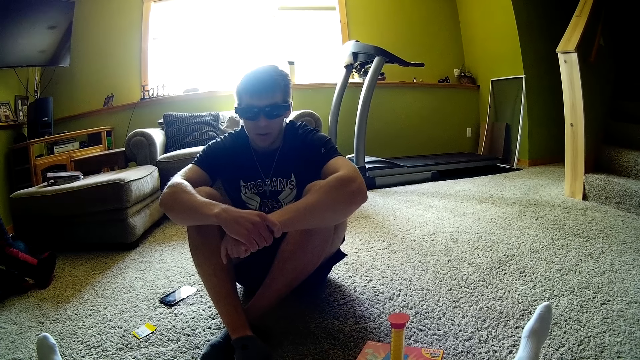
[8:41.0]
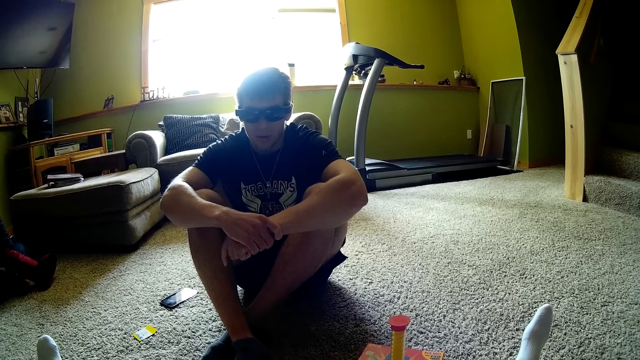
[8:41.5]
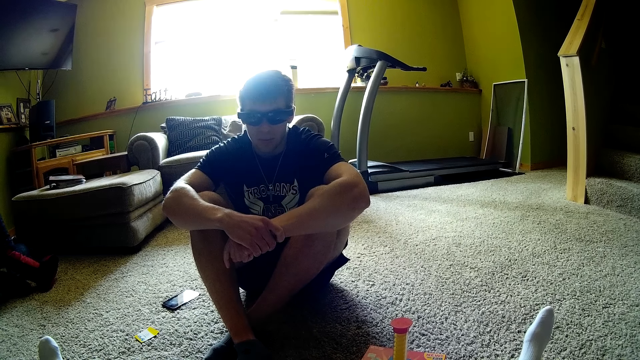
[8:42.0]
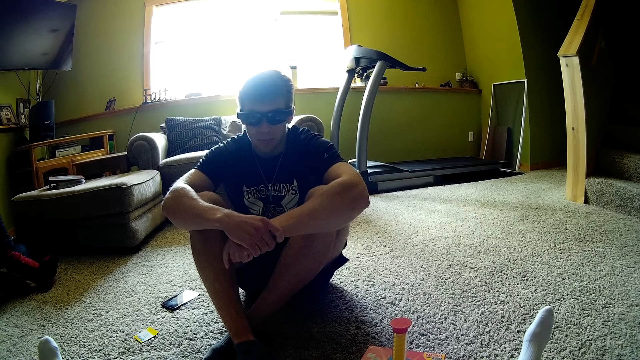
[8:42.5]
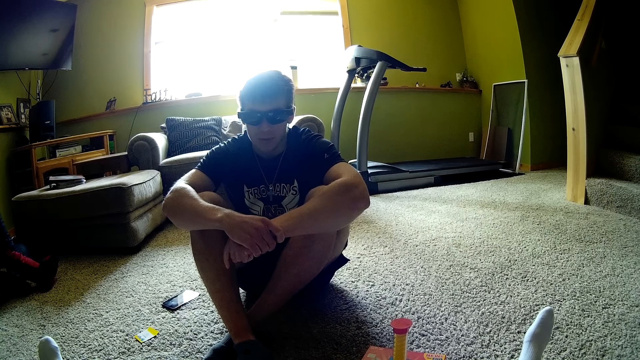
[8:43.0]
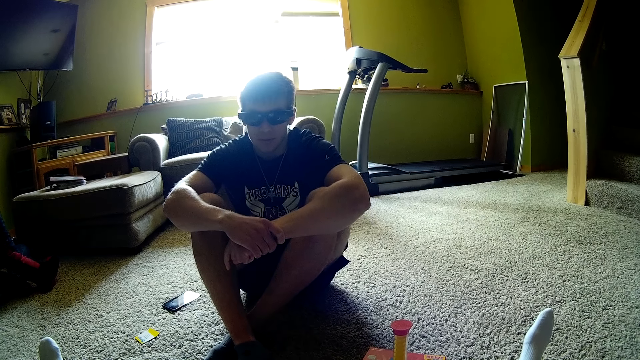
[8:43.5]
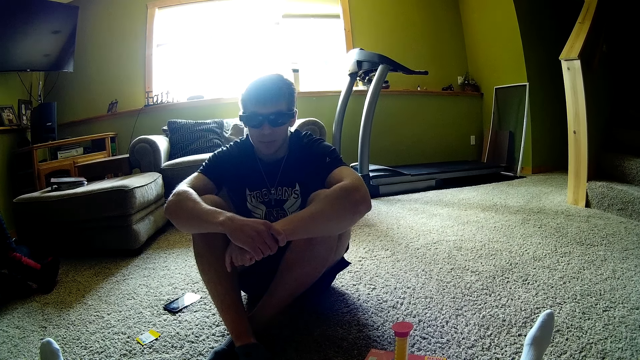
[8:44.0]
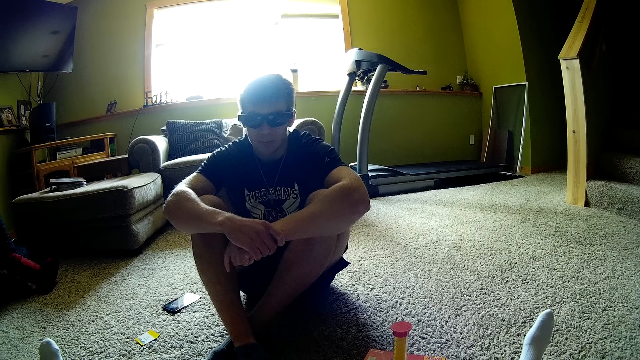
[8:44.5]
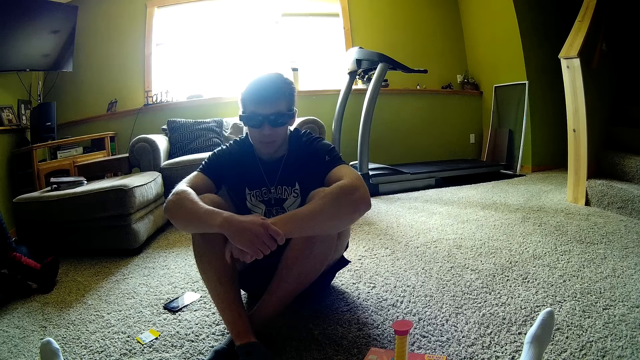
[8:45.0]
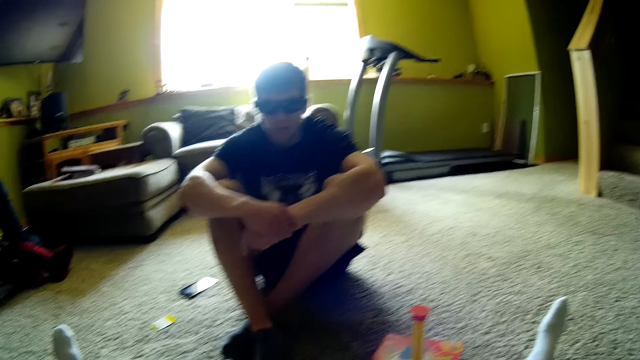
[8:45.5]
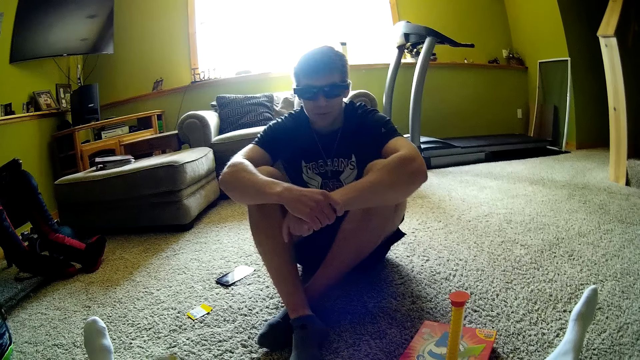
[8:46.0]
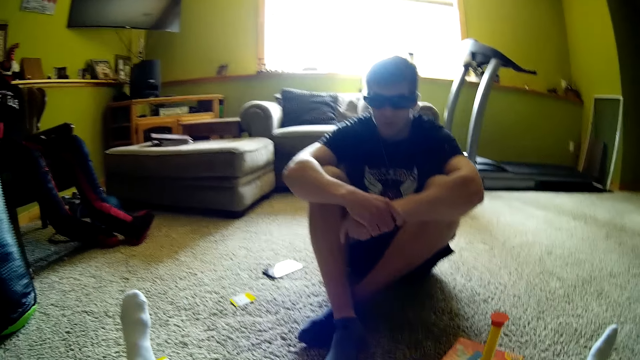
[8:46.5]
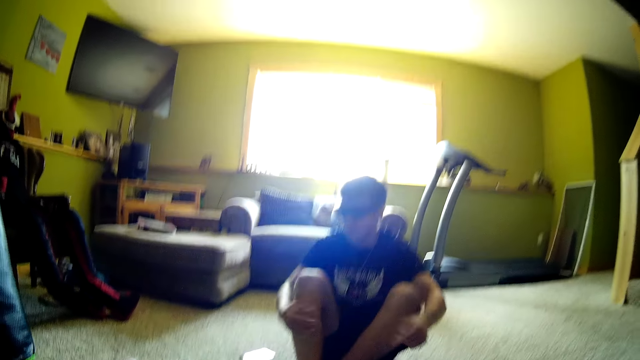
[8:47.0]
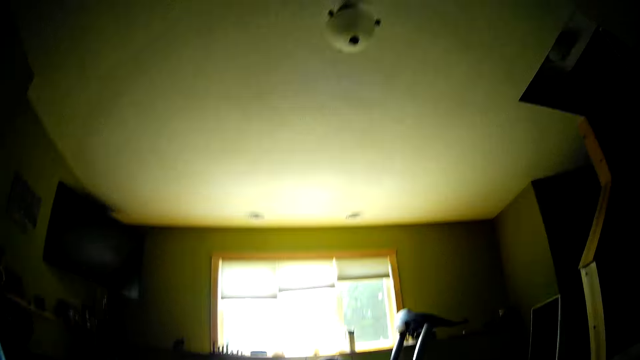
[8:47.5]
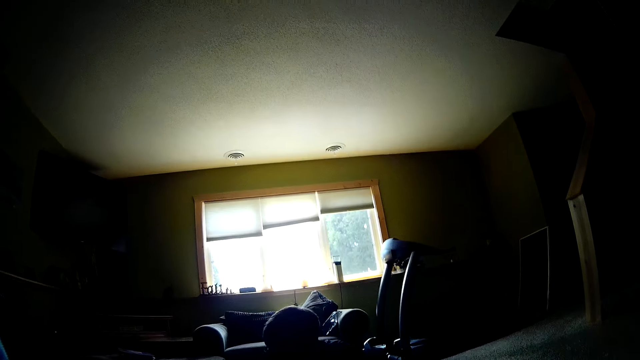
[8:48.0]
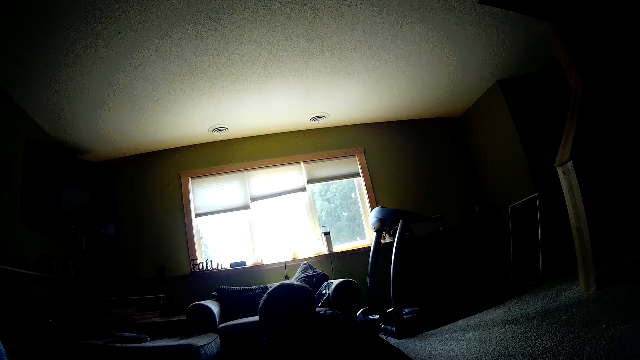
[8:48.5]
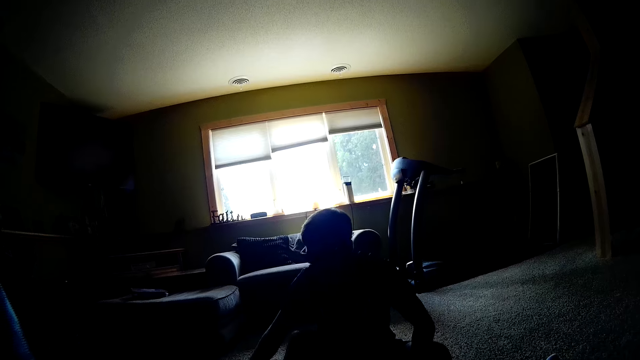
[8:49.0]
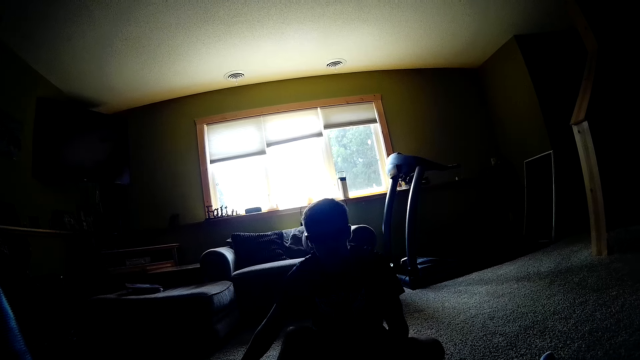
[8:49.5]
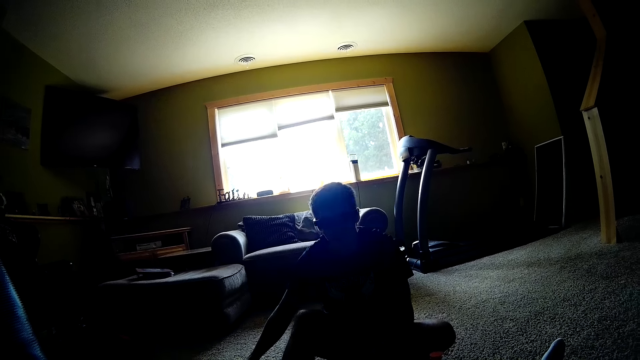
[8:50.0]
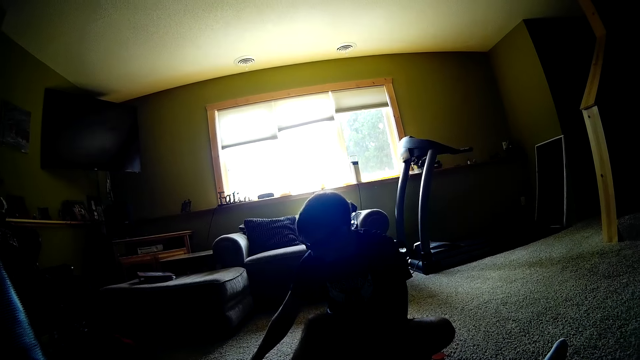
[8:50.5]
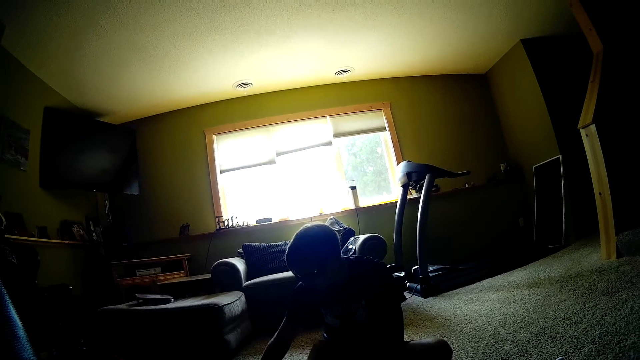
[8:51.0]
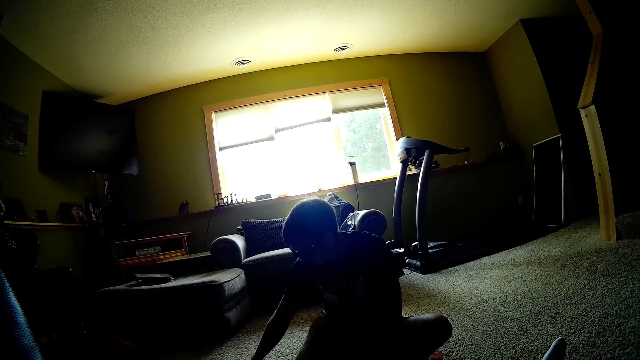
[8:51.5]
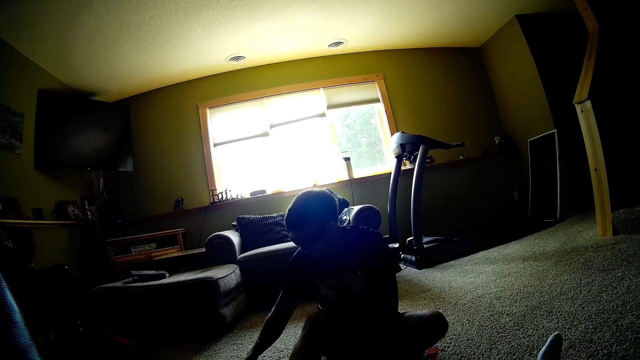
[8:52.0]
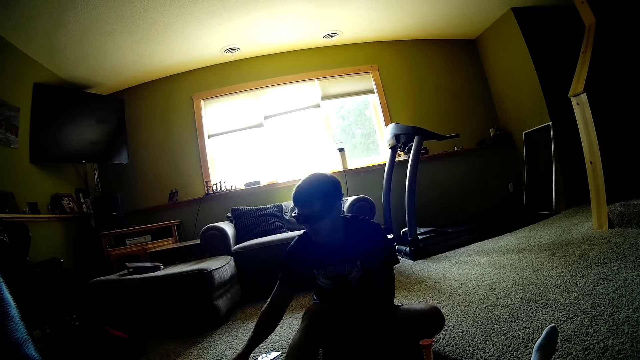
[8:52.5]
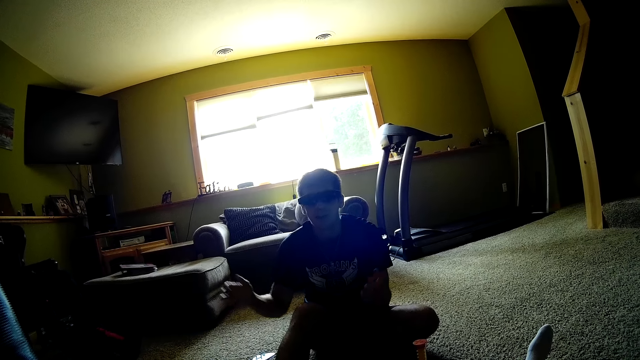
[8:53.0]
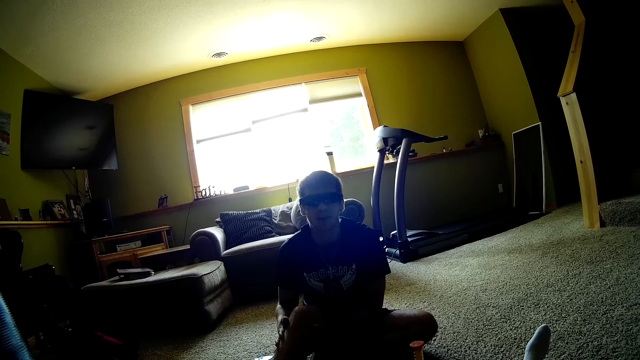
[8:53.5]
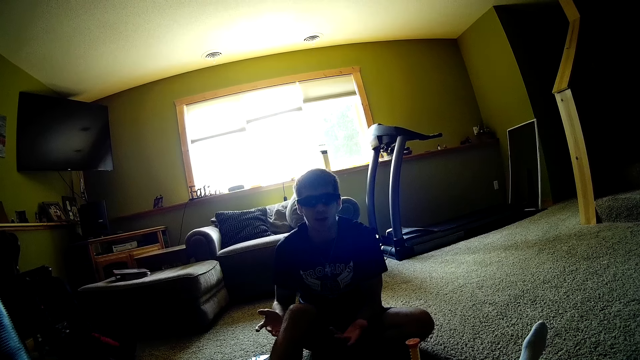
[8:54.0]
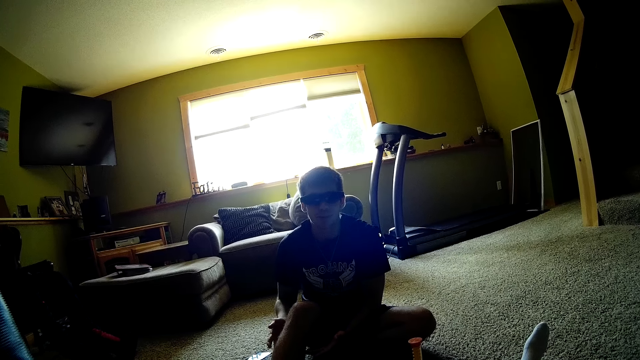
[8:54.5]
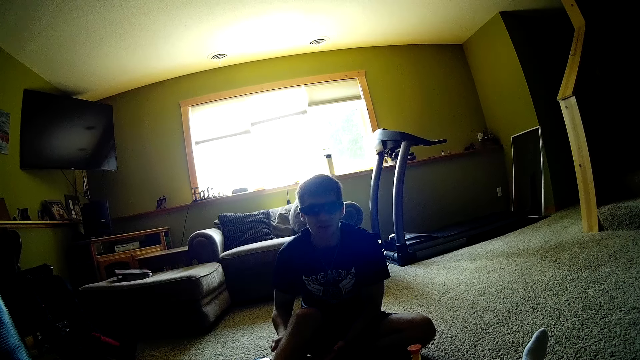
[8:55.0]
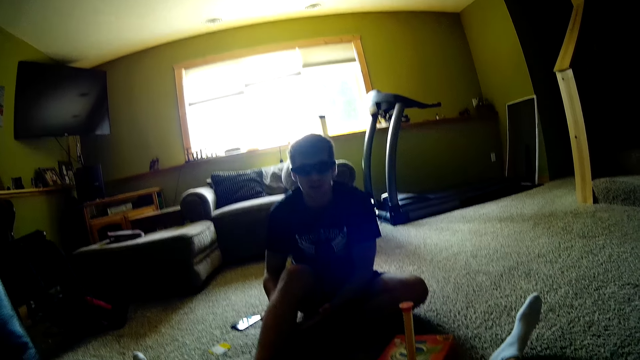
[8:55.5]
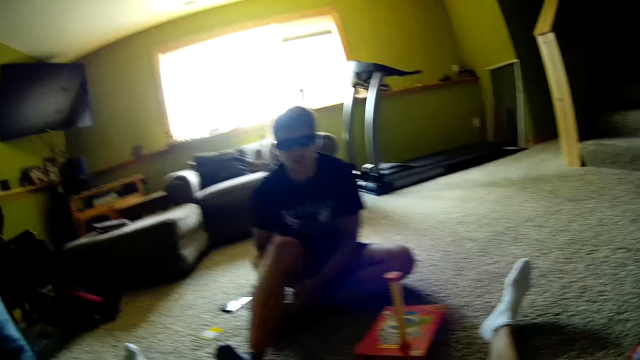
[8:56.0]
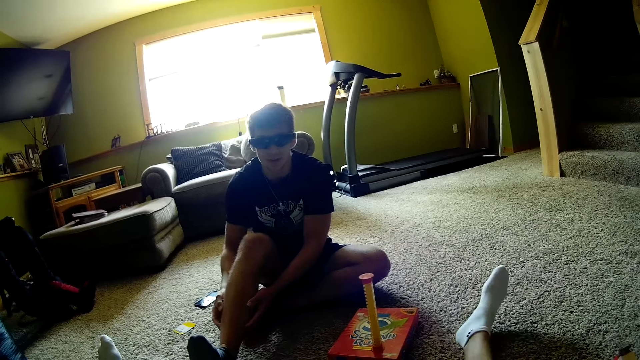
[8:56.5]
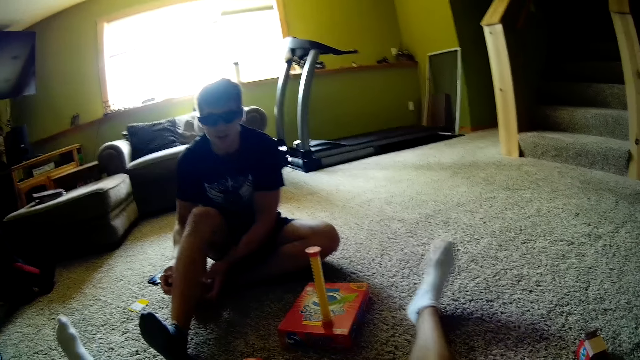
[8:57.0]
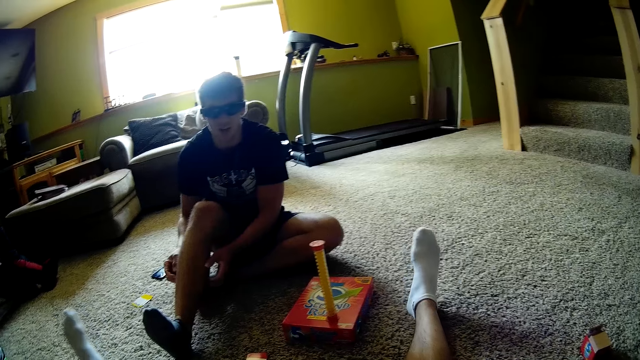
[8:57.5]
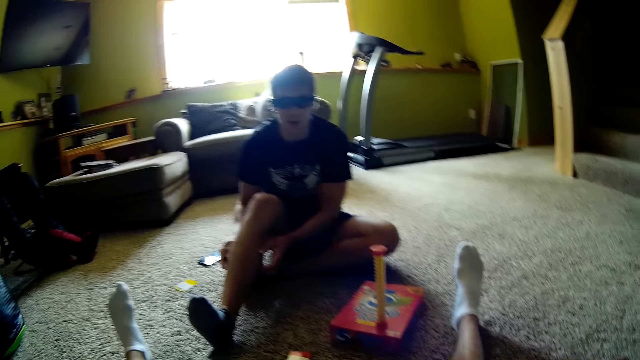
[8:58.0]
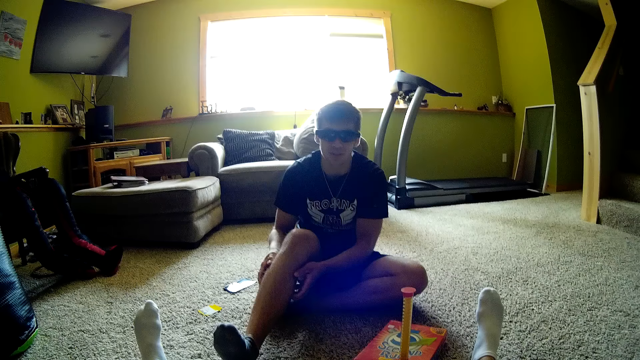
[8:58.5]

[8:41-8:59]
A man moves the hand. The man drops the legs. The camera wearer looks around. The man arranges cards on the floor. The man touches the legs. The camera wearer looks around. The man scratches a leg. The camera wearer moves the legs. The man moves the hands.

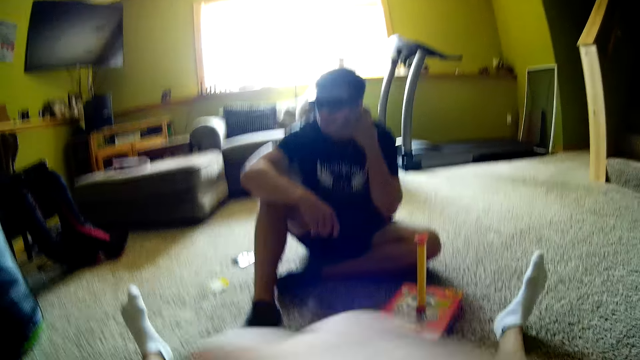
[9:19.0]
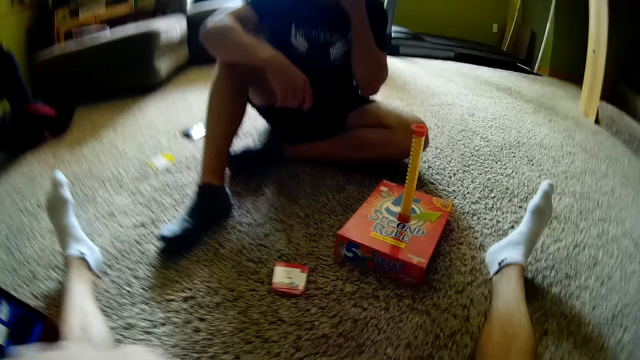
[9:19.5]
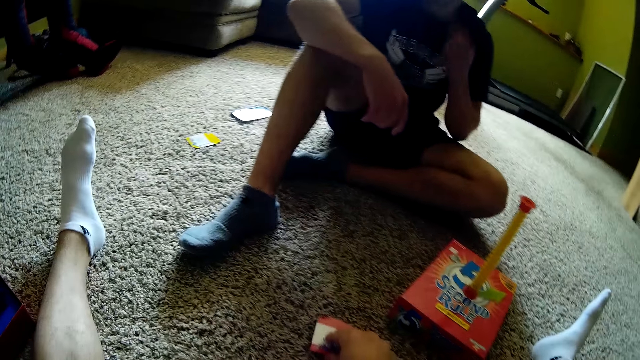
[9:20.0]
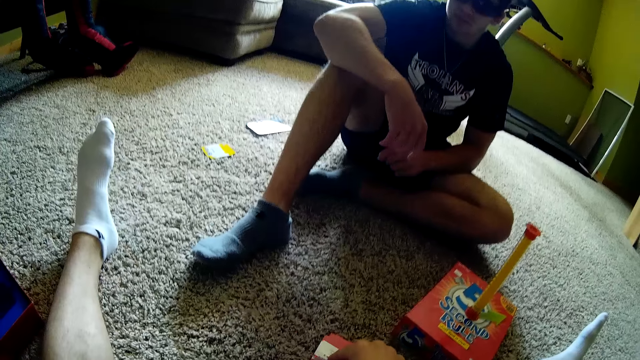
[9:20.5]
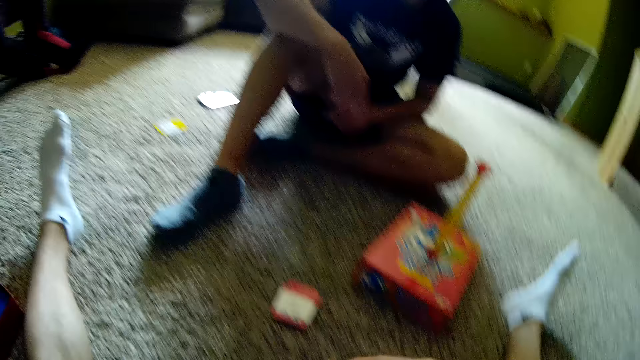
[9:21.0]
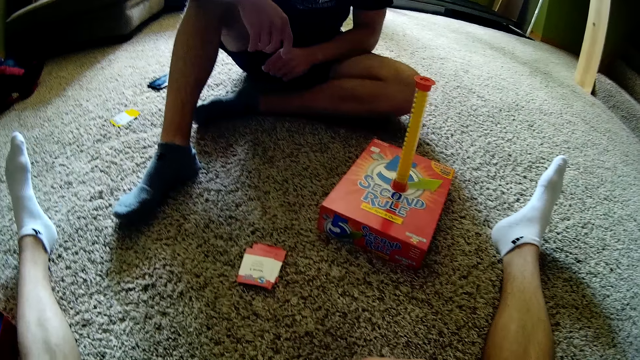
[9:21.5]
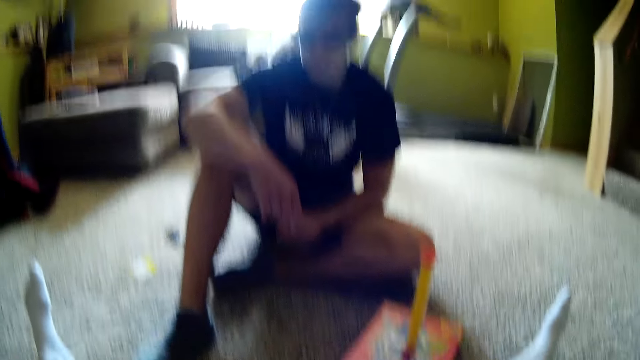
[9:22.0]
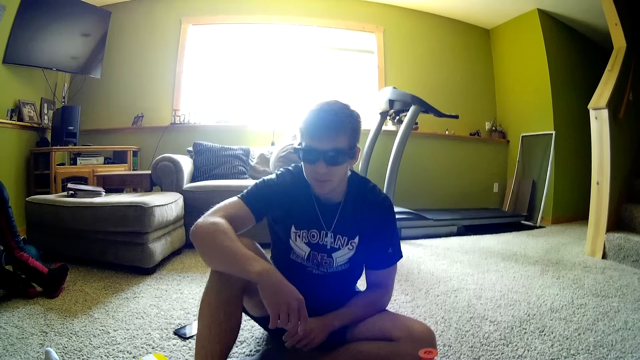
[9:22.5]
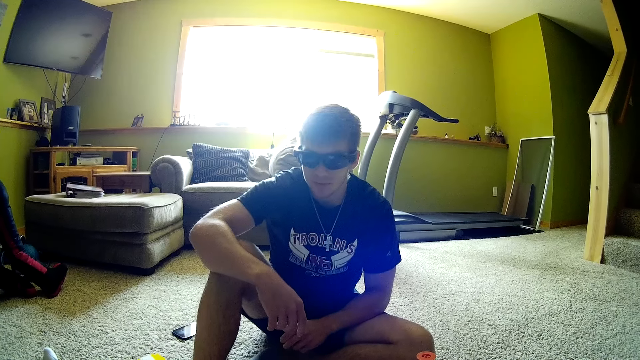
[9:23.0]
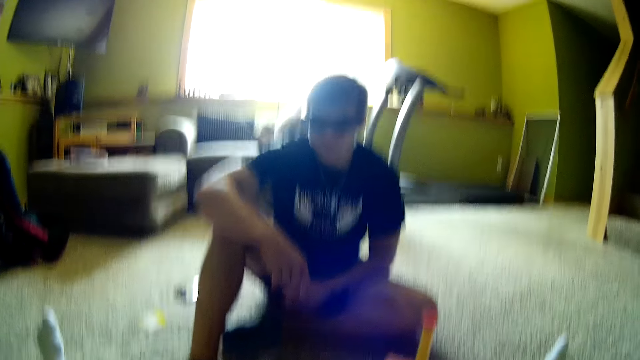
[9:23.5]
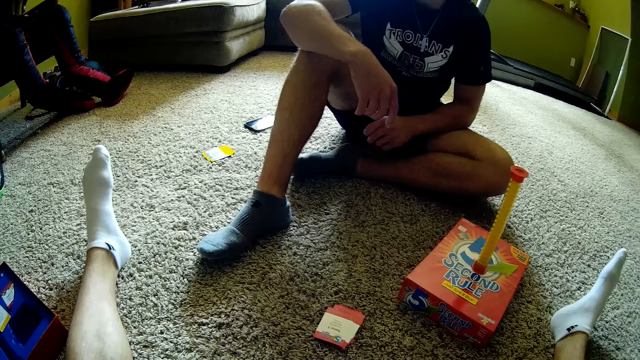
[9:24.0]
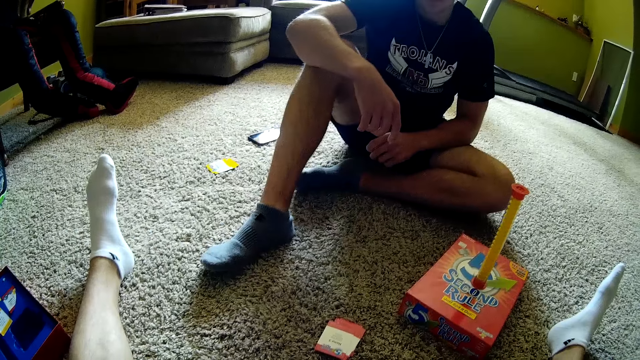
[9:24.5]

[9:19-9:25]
The camera wearer picks a card.
